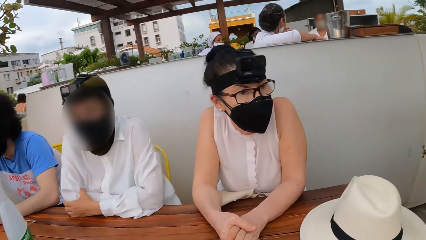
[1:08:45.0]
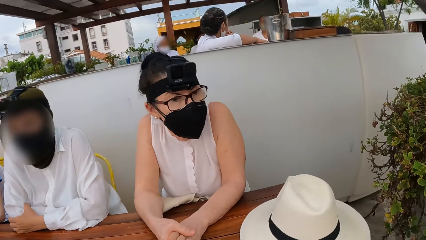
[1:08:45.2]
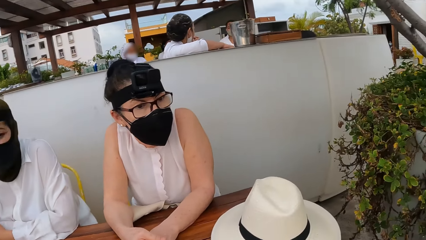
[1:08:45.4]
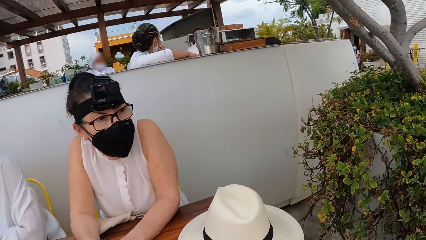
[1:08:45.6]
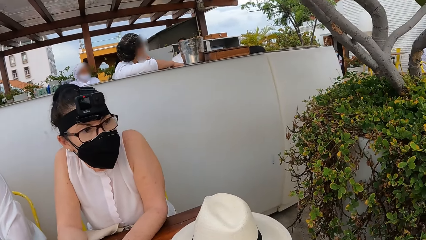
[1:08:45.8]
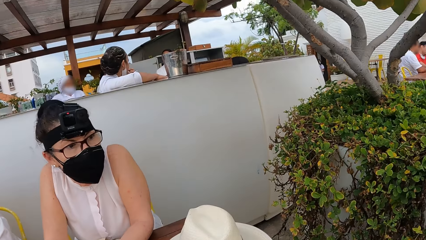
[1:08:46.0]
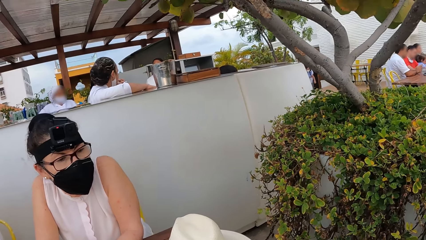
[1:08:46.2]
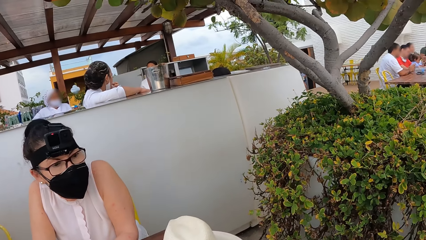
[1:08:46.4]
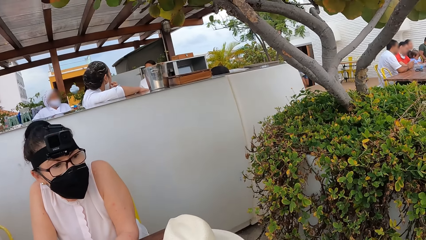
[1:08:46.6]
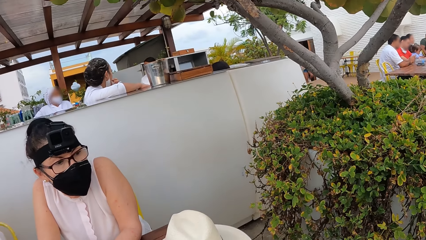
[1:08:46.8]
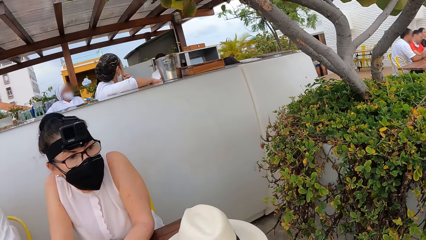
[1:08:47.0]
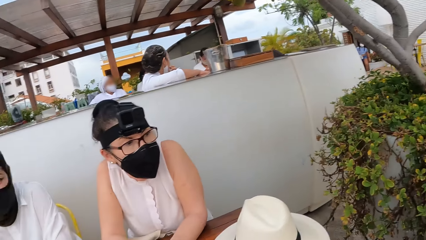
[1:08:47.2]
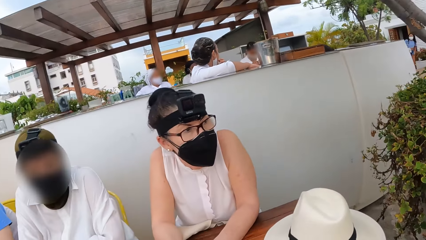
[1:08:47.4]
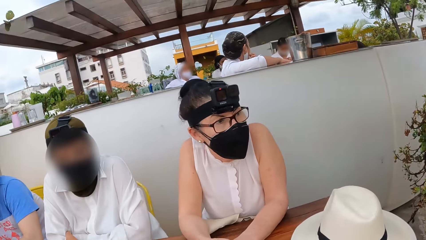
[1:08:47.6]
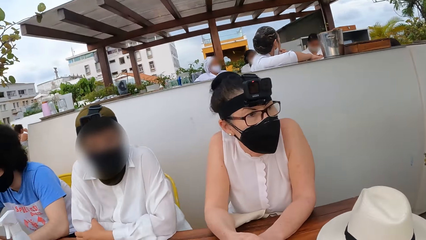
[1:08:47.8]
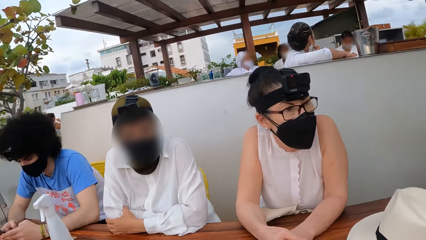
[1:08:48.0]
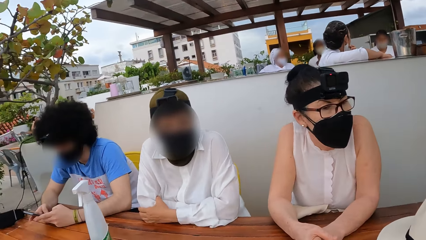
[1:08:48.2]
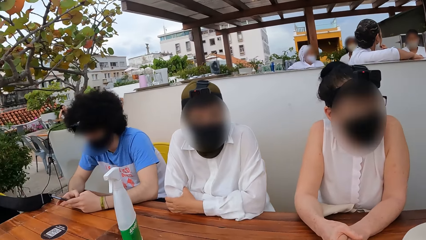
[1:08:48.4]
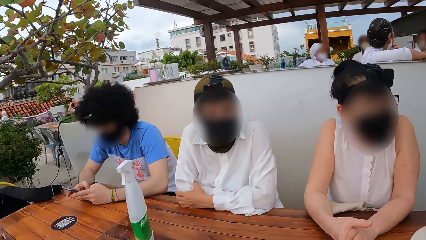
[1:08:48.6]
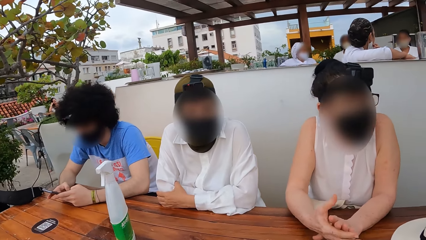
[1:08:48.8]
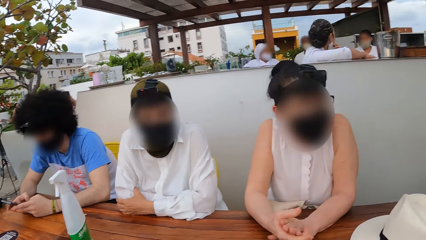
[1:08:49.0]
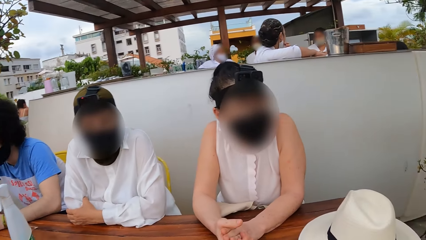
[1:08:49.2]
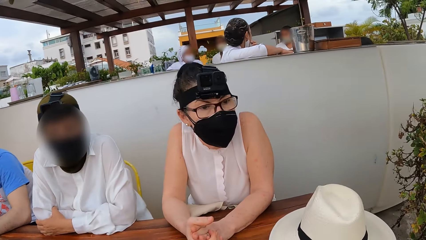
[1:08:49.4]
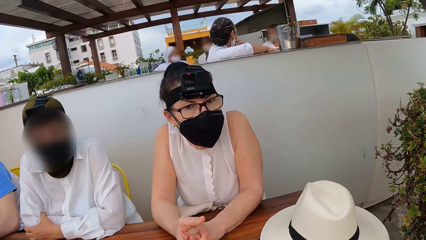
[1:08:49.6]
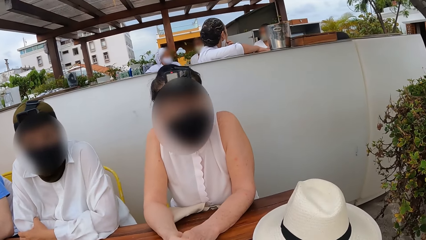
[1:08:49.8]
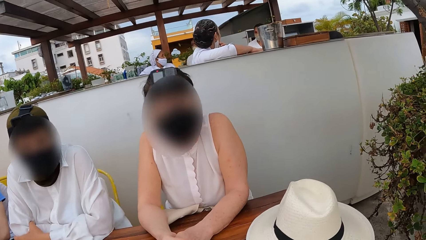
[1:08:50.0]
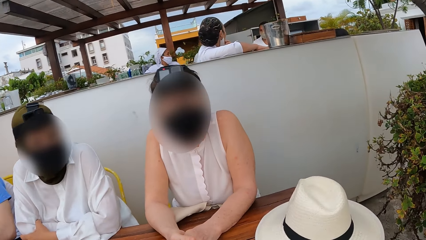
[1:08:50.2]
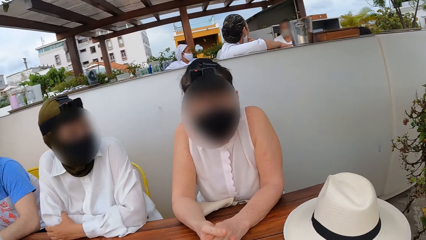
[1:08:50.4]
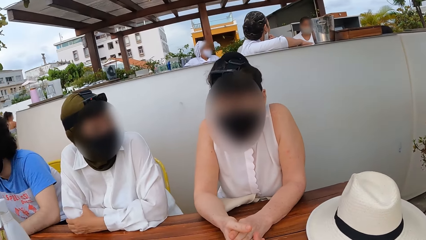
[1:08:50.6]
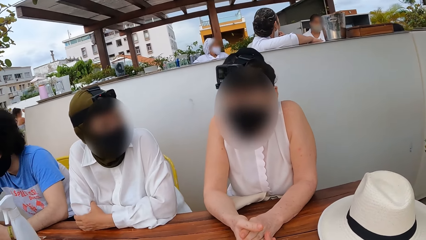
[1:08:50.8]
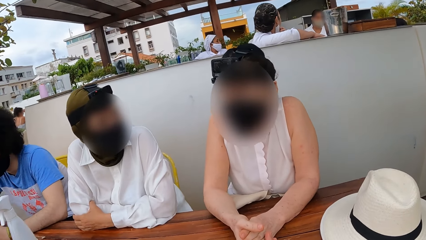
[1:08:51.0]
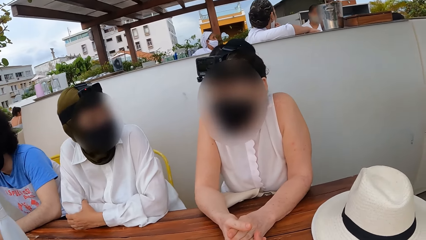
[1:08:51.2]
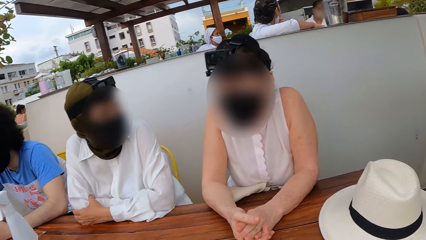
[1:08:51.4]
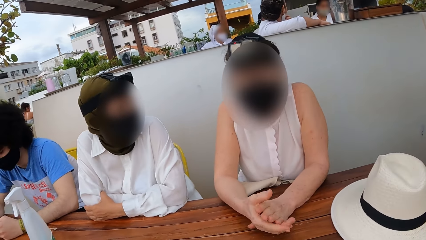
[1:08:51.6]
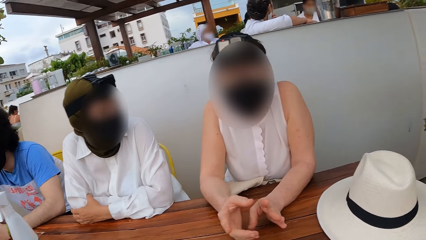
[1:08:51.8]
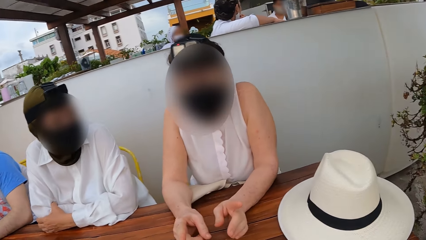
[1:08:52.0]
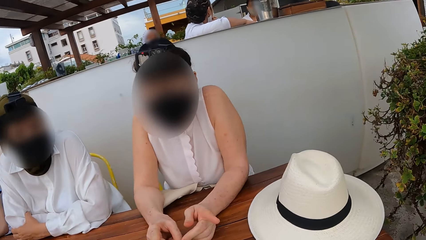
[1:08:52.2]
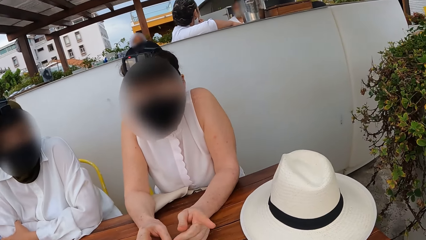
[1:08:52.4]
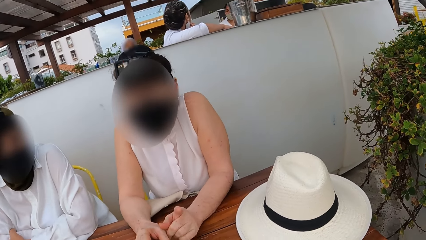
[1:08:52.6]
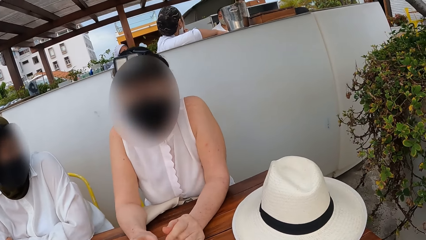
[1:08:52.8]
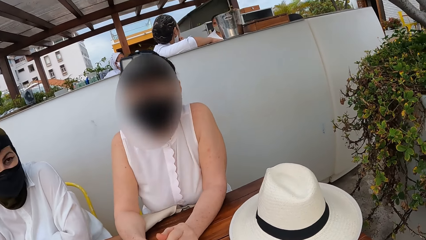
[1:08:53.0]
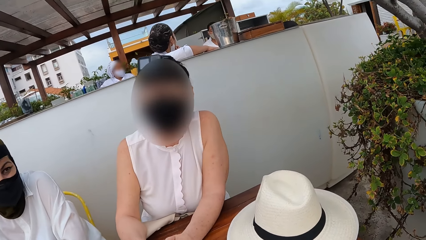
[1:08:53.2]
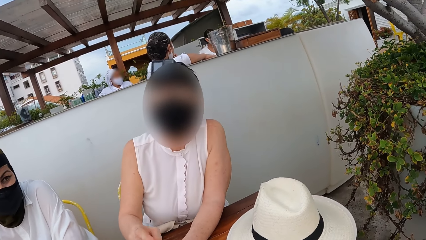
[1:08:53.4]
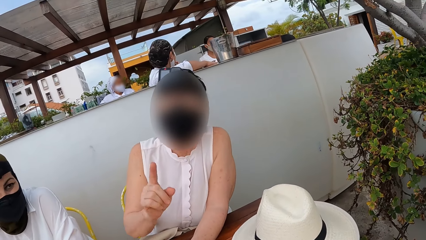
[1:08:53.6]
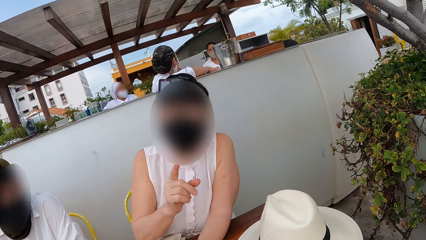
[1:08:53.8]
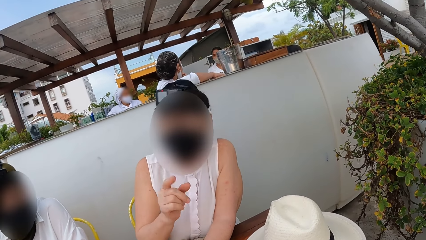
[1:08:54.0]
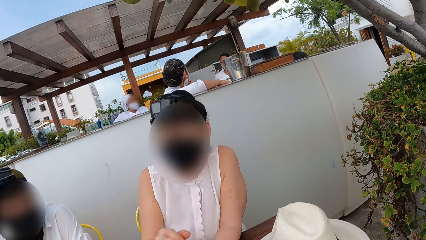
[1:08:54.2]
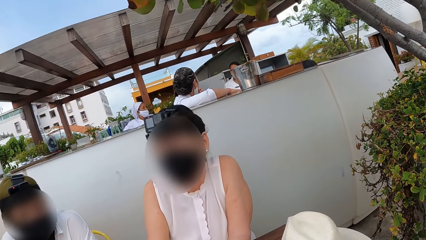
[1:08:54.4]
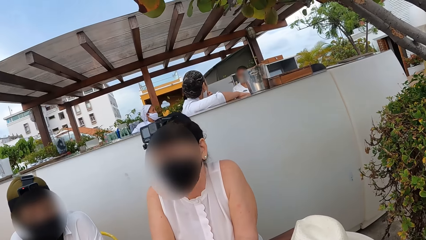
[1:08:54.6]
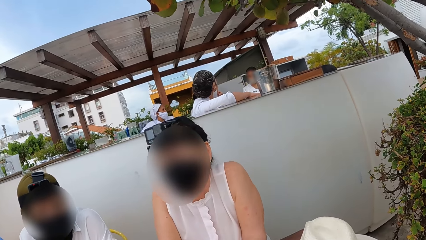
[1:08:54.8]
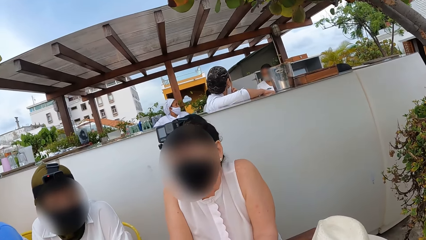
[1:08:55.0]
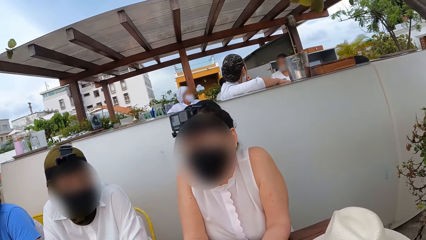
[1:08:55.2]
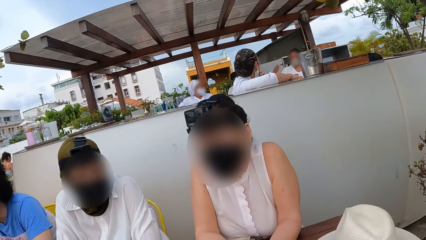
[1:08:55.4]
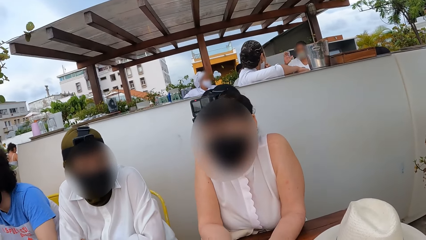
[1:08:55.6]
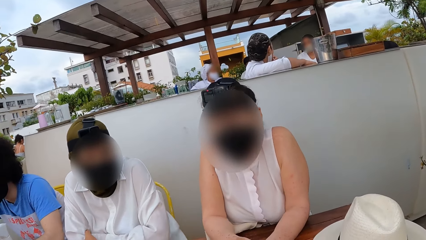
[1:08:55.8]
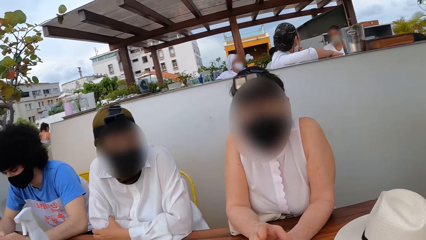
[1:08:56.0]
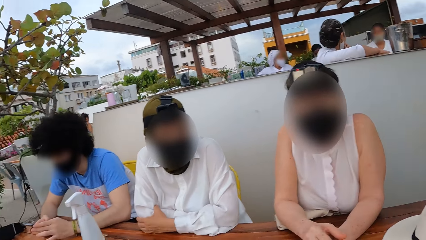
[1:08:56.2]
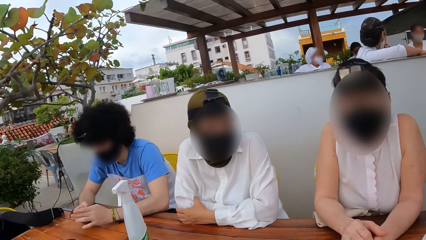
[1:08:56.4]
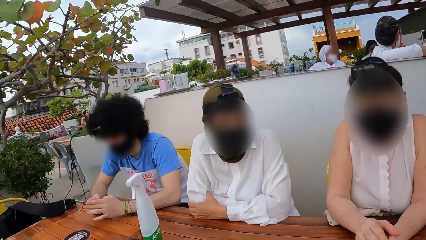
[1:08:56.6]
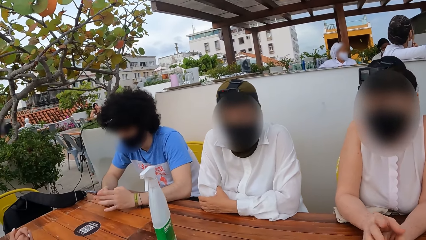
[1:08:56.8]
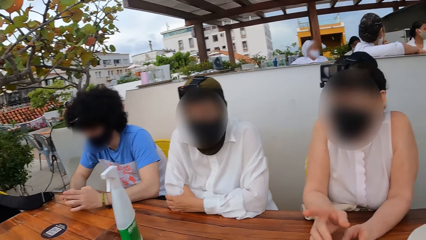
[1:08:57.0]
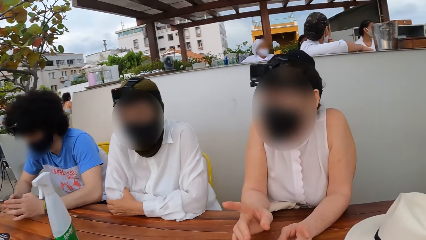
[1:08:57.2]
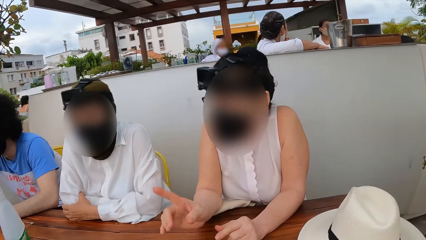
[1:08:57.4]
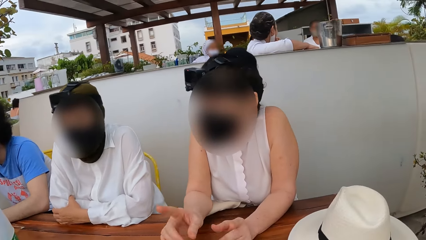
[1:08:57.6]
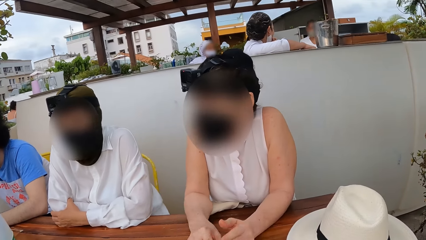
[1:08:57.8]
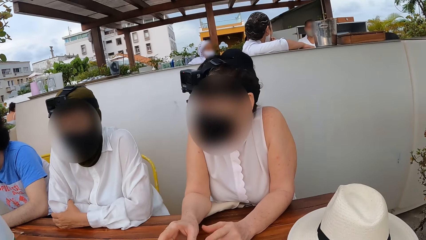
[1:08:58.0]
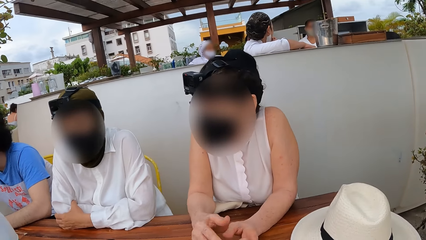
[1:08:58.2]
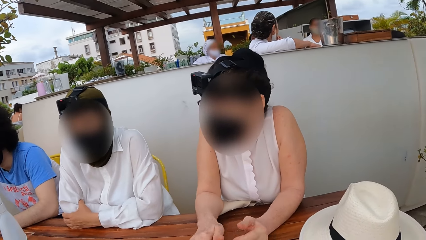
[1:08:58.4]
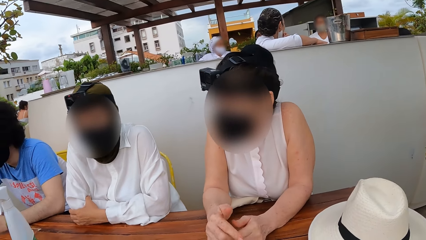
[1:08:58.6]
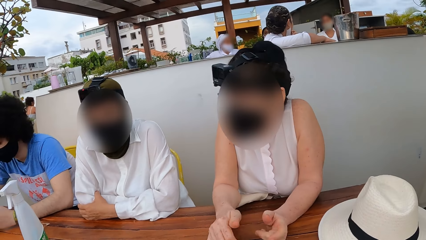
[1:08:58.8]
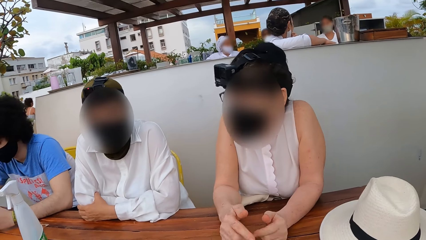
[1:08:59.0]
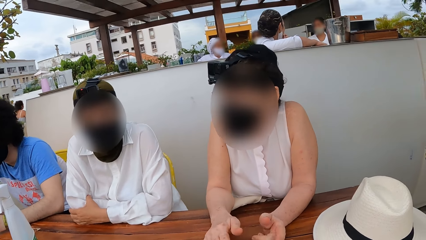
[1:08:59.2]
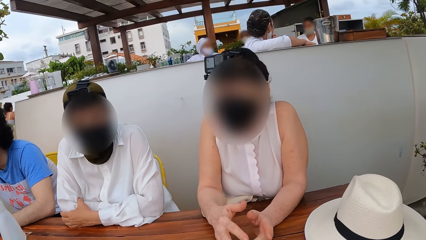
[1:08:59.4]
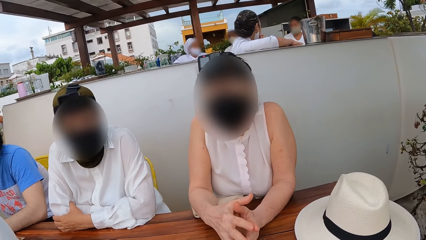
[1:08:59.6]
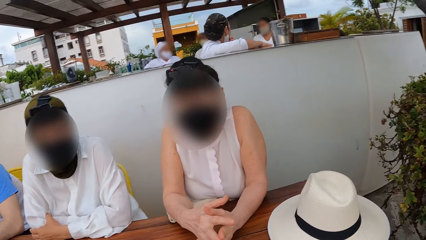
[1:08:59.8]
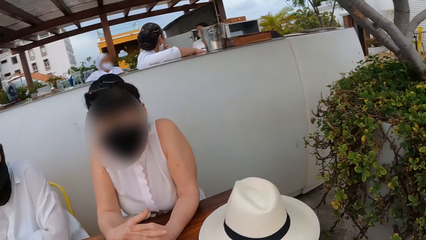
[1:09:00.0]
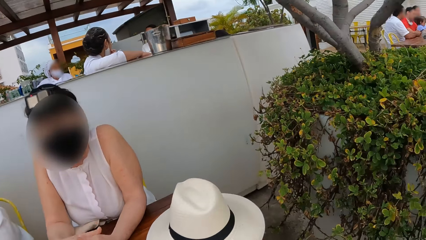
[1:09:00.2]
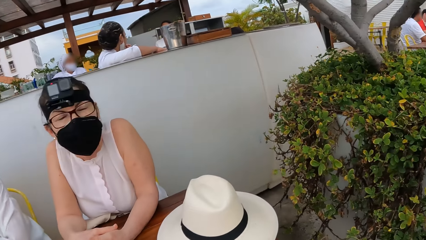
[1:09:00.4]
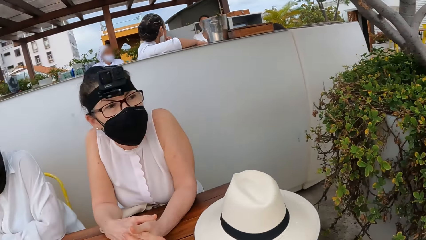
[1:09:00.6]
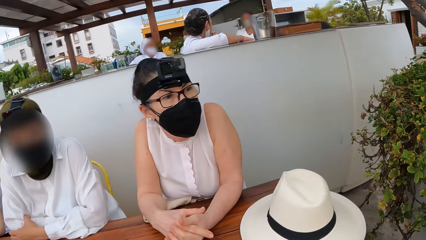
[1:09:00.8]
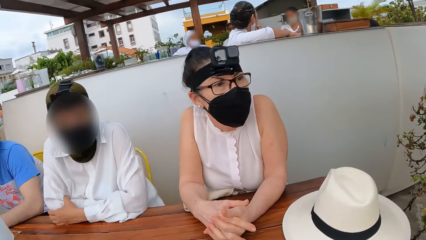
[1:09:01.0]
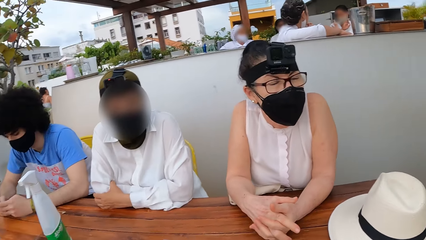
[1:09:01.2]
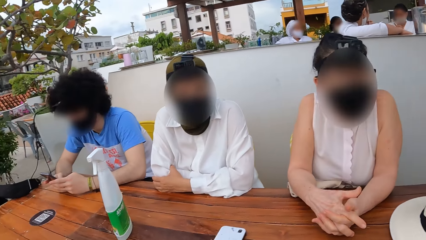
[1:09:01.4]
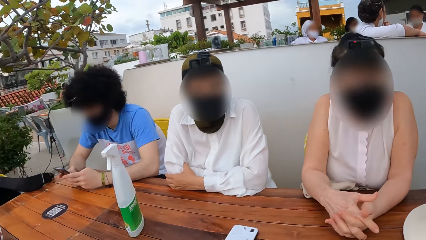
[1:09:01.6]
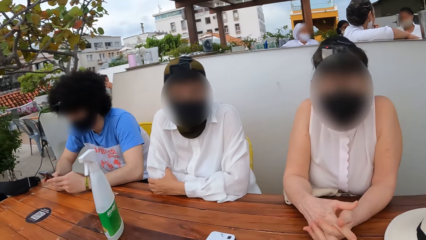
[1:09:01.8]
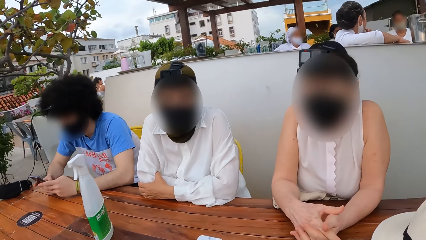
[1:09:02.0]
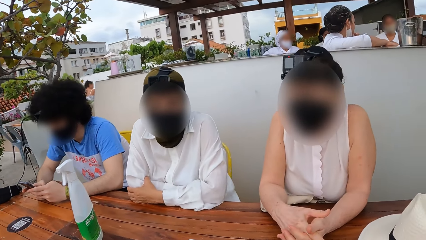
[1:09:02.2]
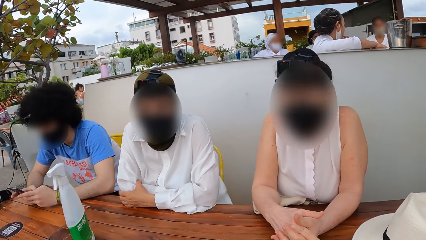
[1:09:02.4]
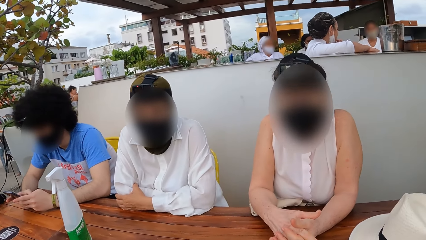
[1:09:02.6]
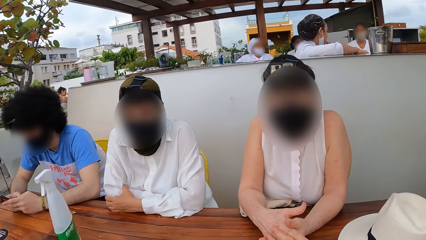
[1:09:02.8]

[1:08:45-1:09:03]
A lady looks around a restaurant. The camera wearer looks around the restaurant. The lady makes a hand gesture and looks around the restaurant. The lady interacts with the camera wearer. The camera wearer looks around the restaurant. The lady makes a hand gesture and interacts with the camera wearer. The camera wearer looks around the restaurant. The lady looks around the restaurant.
